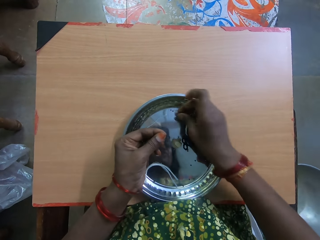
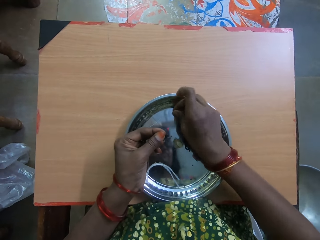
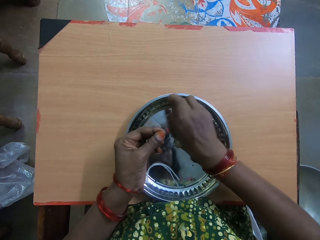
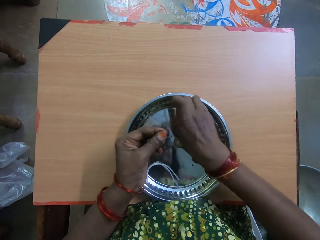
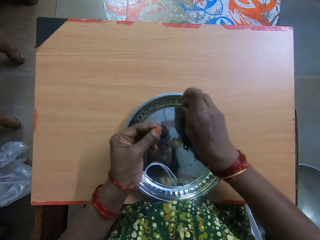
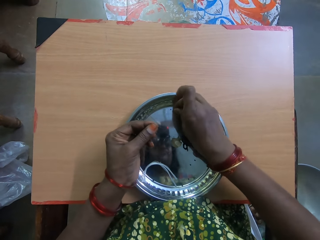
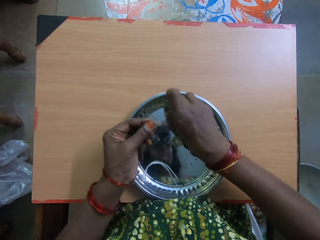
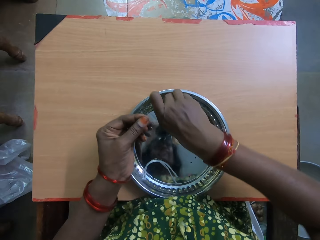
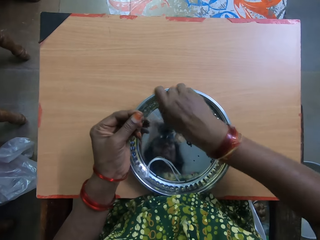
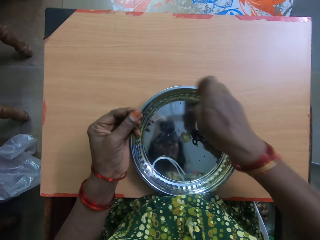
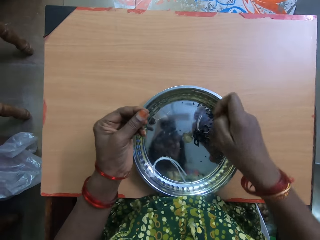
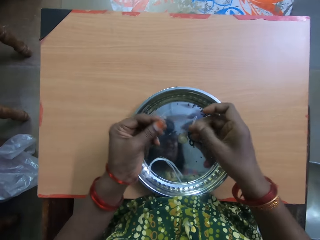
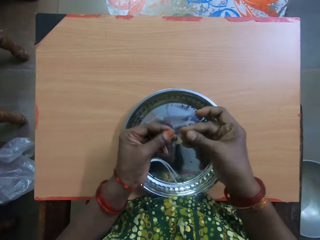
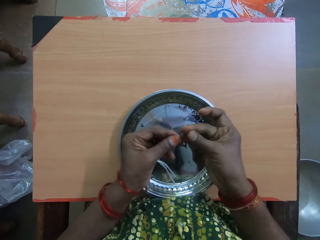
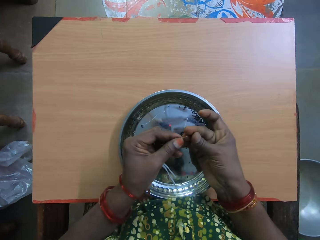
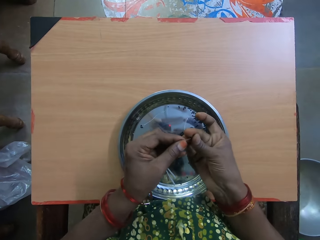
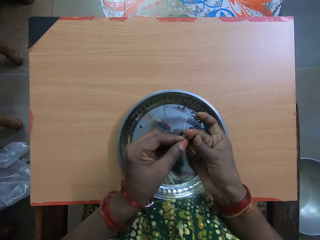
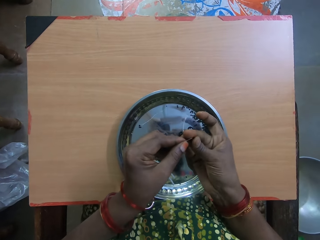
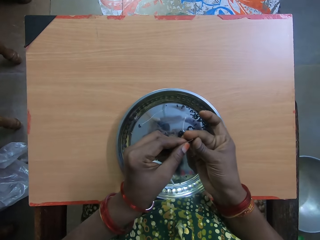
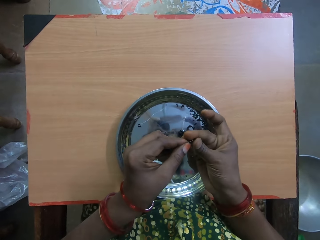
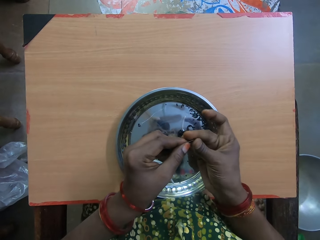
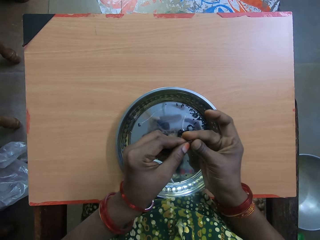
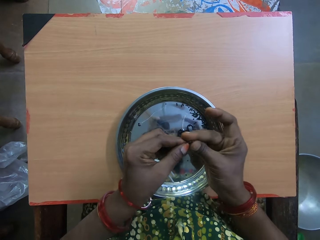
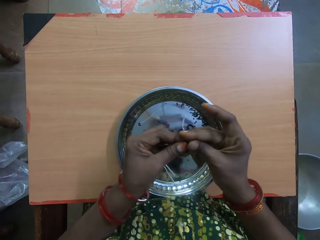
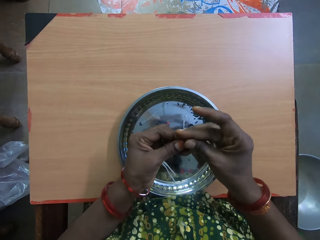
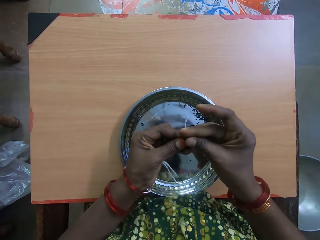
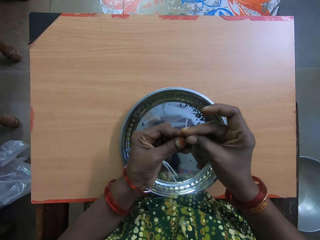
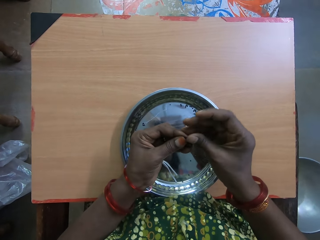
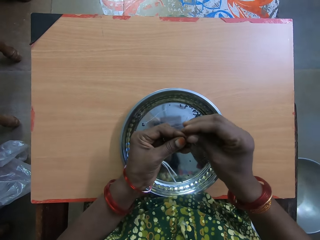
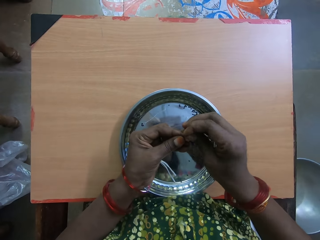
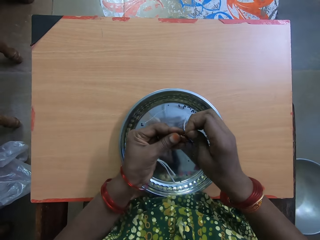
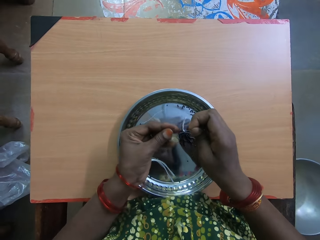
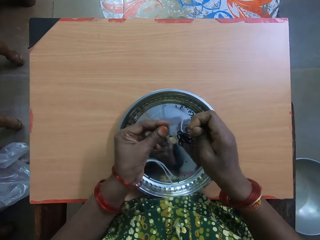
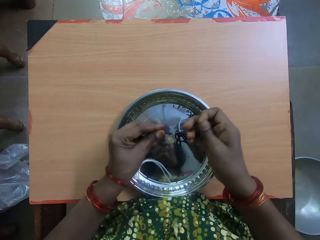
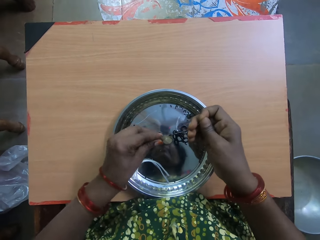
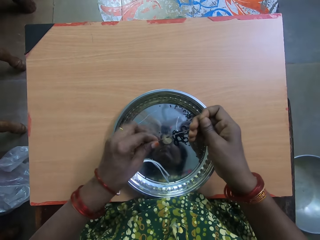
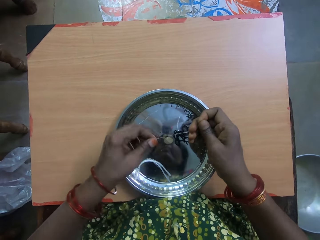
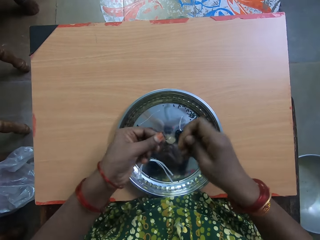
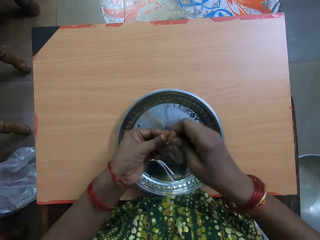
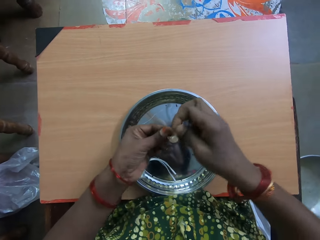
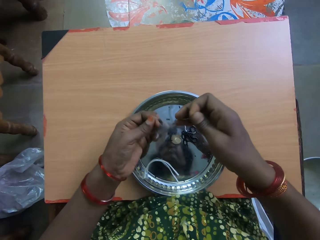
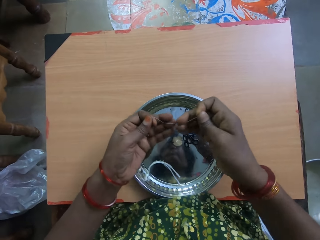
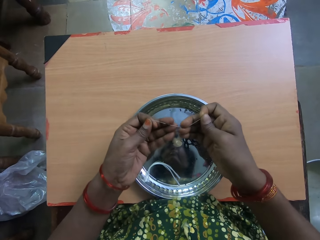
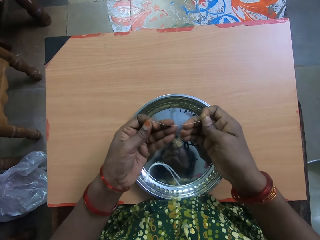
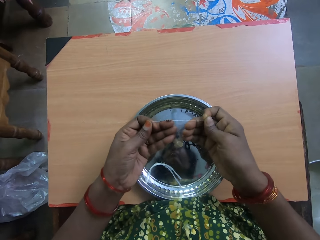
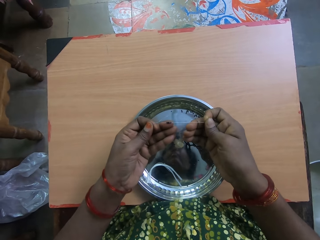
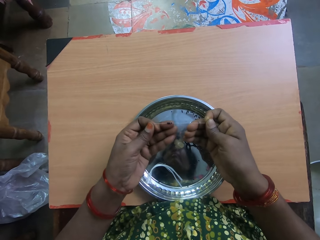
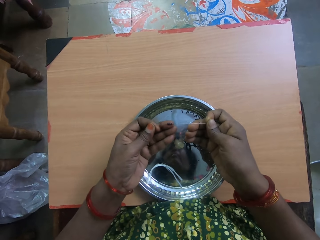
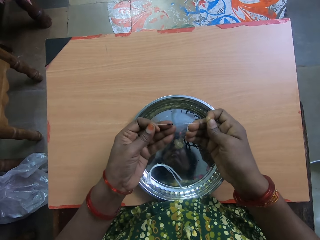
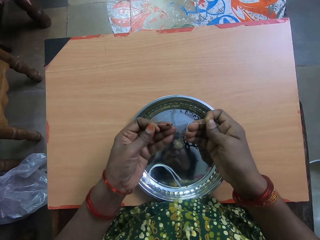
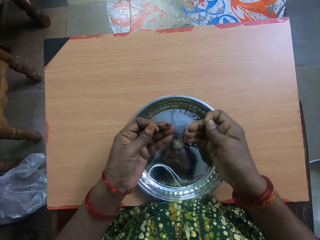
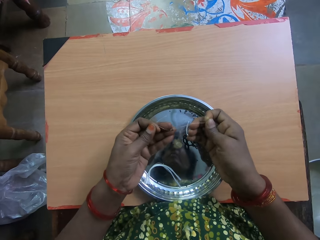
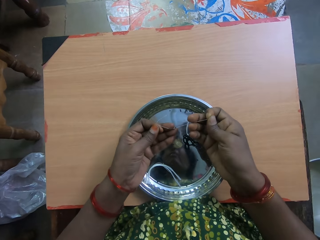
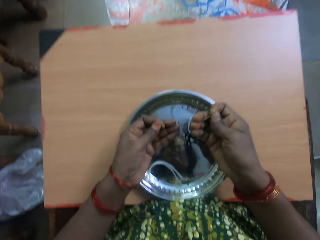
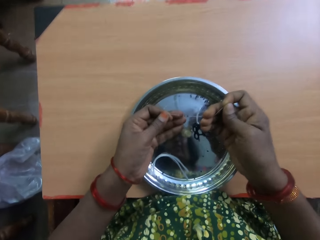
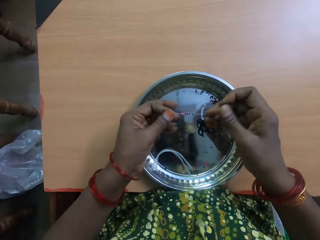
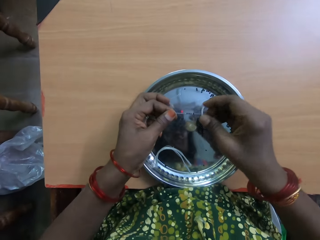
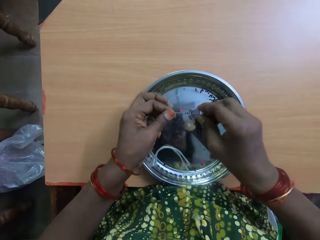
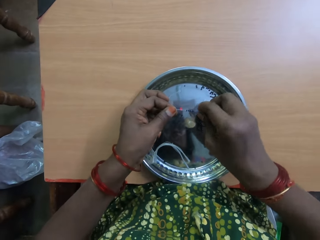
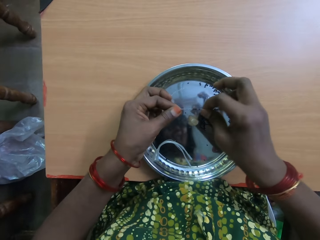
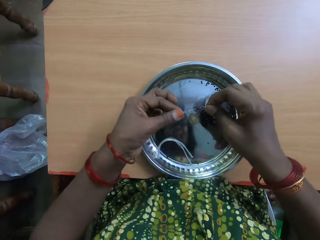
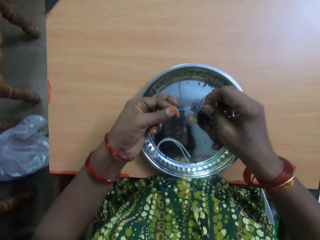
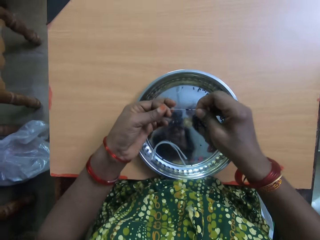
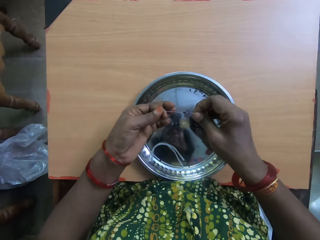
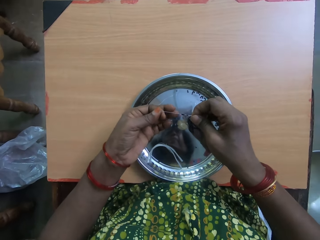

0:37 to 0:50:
The camera wearer picks up another bead from the tray on the table with her right hand. She inserts the bead into the thread with her right hand. She stretches the thread with both hands.

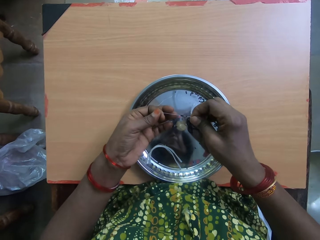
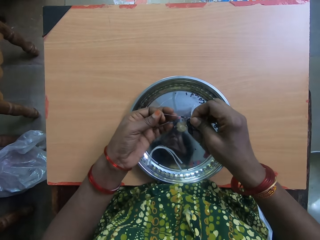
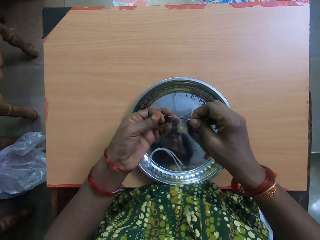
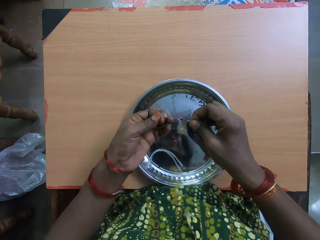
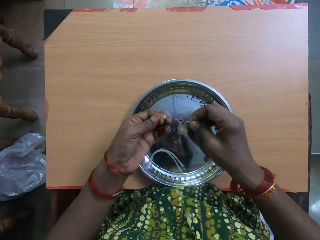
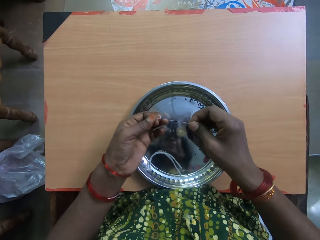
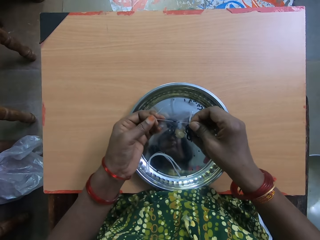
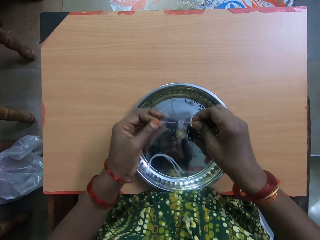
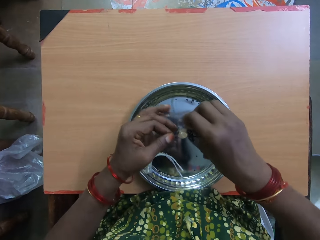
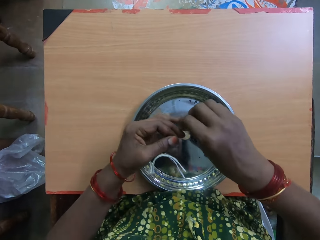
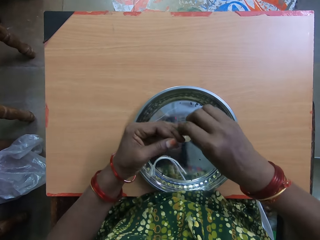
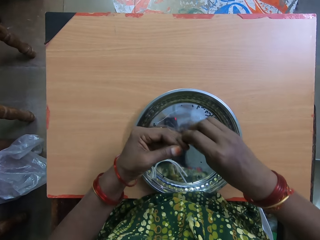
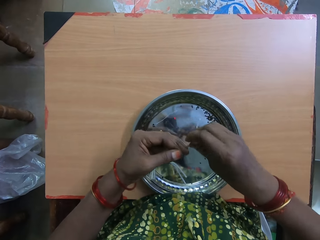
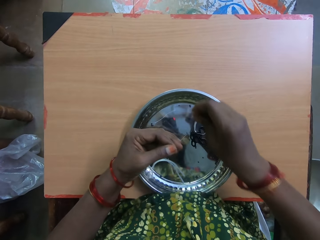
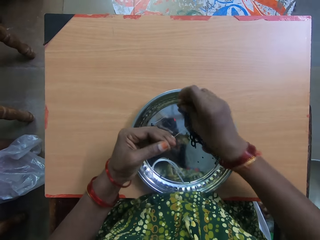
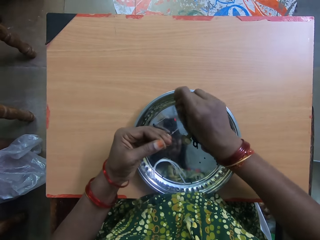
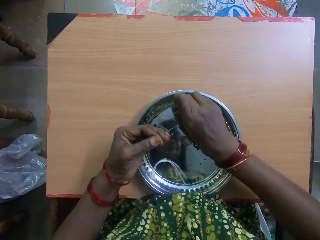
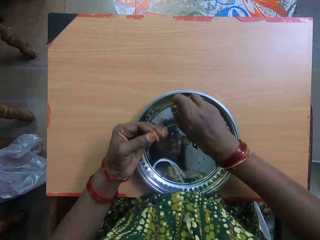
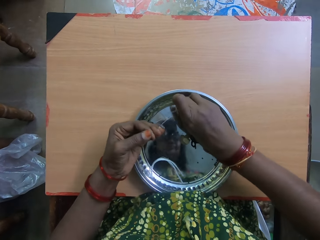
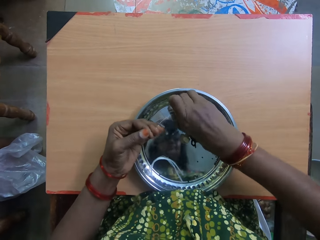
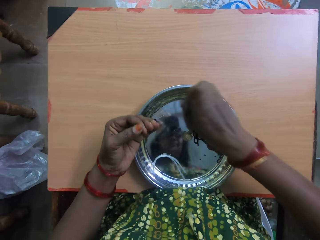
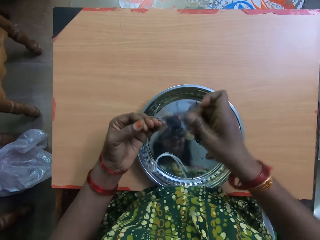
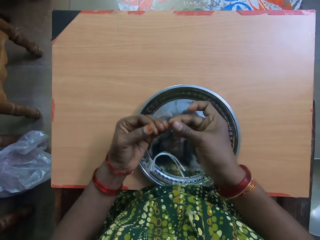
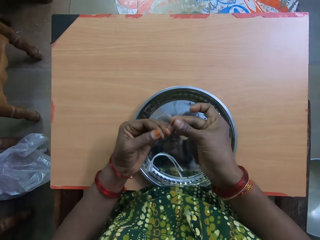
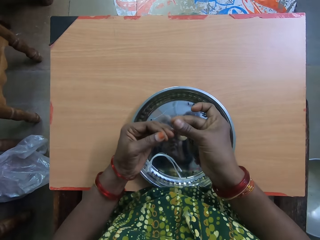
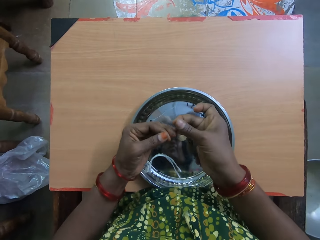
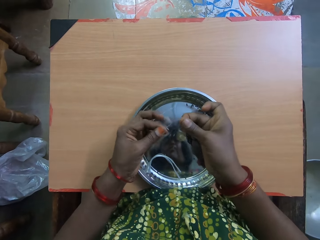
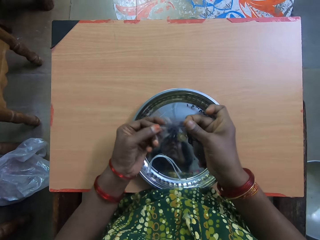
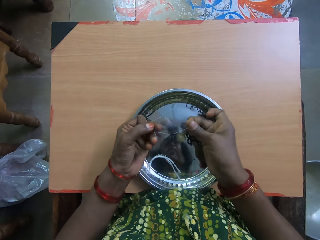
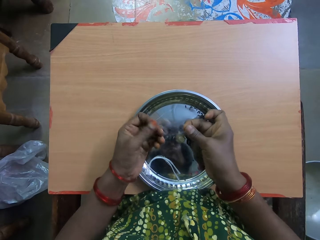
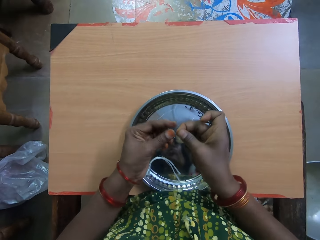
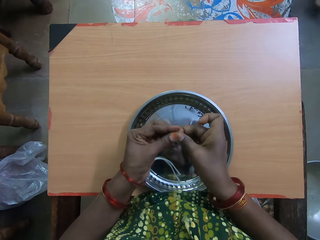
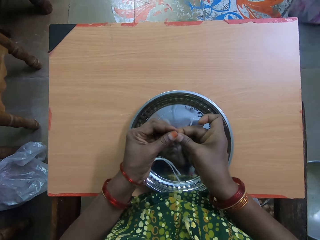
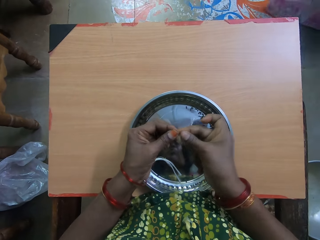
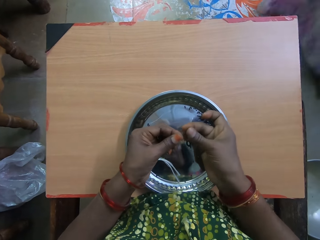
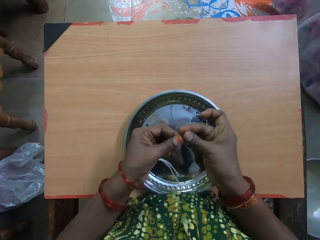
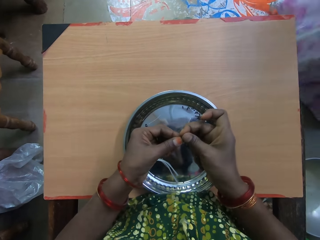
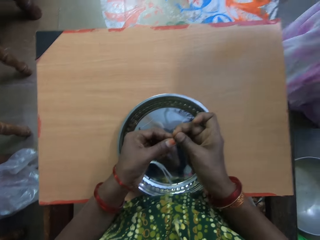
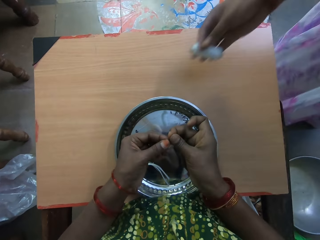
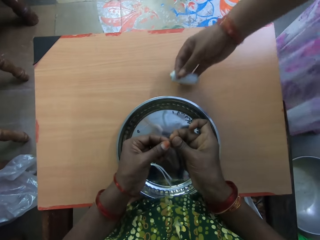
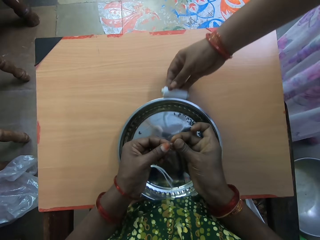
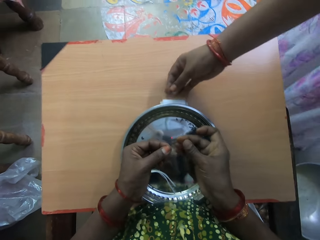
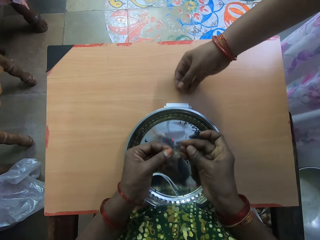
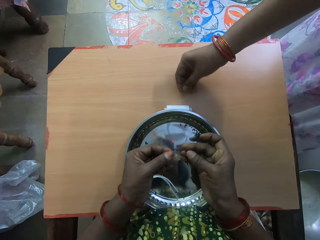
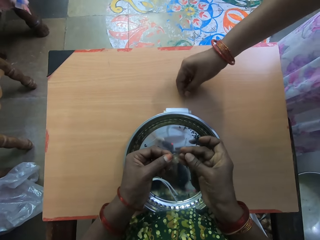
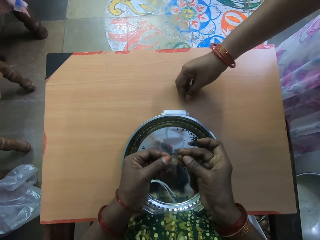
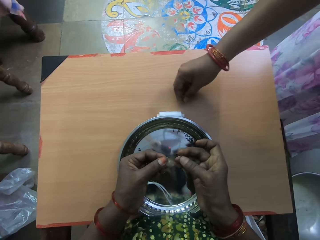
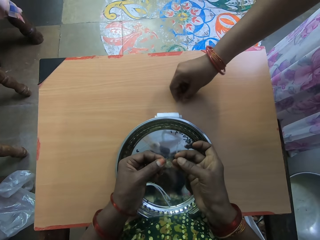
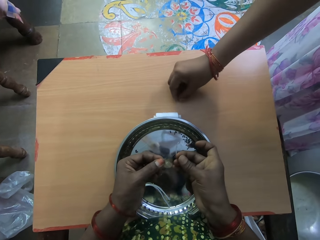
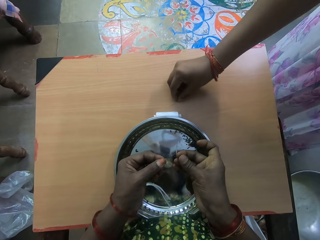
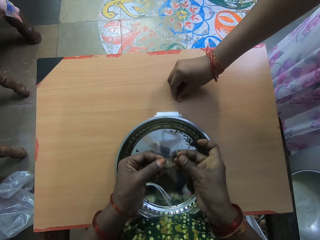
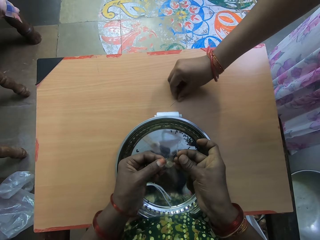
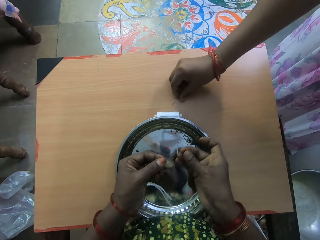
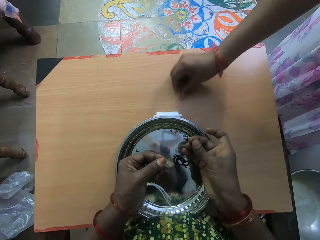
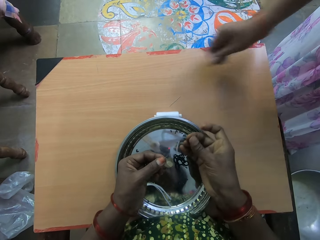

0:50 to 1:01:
The camera wearer straightens the bracelet rope. She picks up another bead from the tray on the table with her right hand. The woman drops a roll of thread on the table with her right hand.
